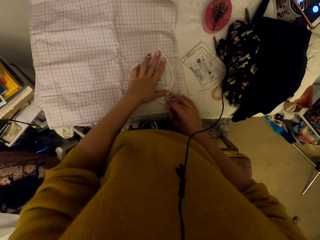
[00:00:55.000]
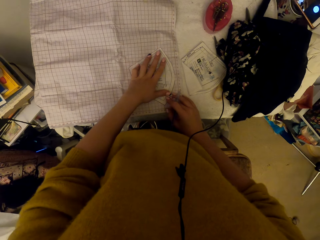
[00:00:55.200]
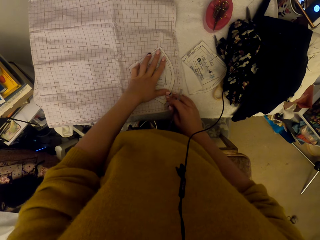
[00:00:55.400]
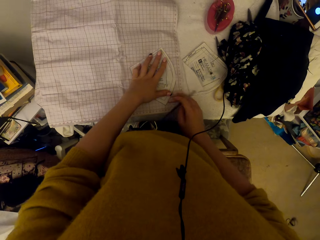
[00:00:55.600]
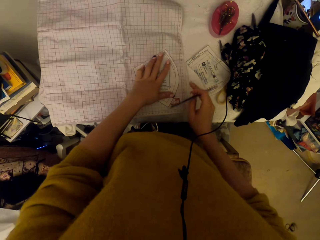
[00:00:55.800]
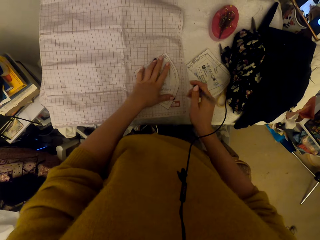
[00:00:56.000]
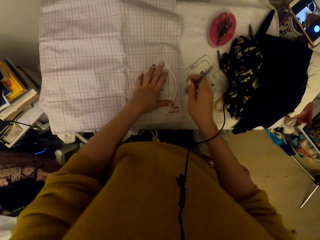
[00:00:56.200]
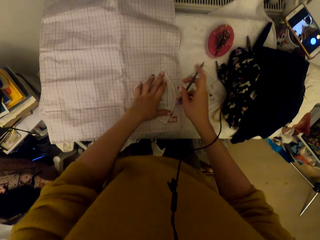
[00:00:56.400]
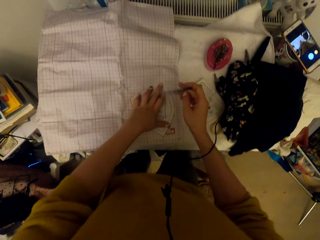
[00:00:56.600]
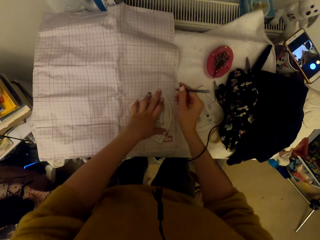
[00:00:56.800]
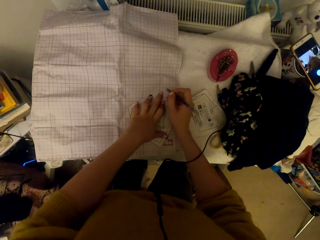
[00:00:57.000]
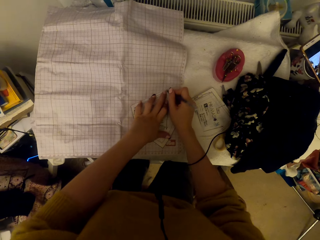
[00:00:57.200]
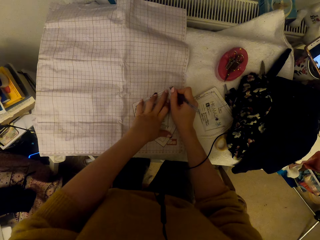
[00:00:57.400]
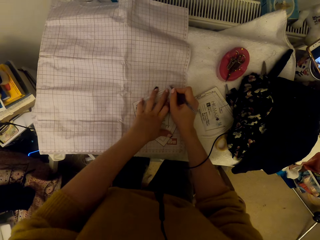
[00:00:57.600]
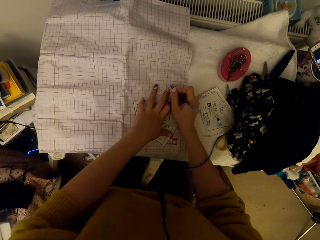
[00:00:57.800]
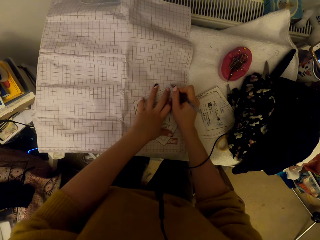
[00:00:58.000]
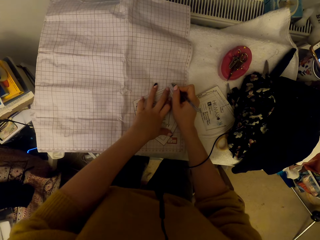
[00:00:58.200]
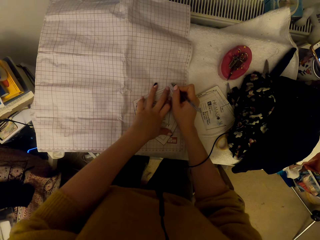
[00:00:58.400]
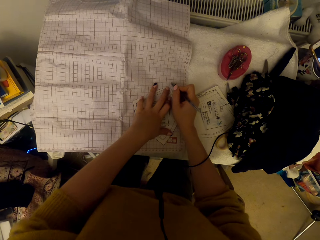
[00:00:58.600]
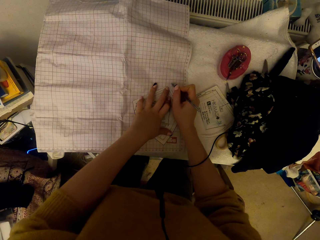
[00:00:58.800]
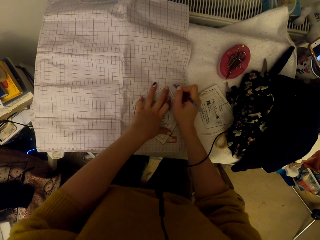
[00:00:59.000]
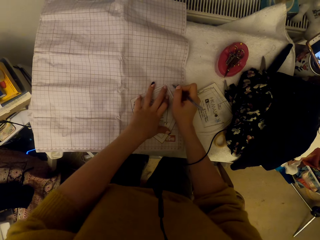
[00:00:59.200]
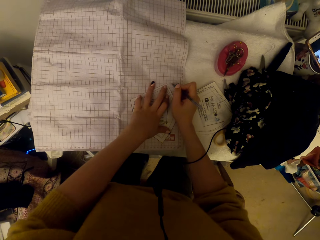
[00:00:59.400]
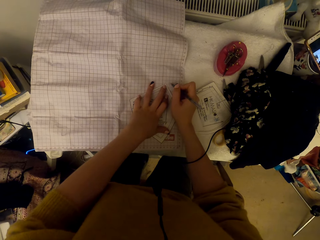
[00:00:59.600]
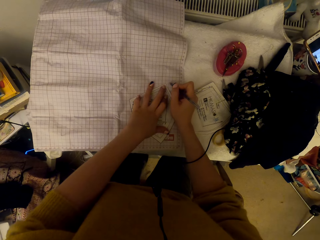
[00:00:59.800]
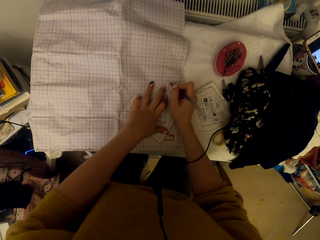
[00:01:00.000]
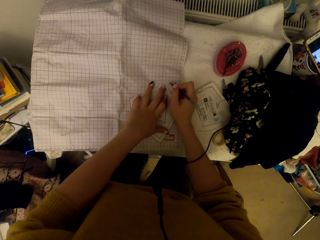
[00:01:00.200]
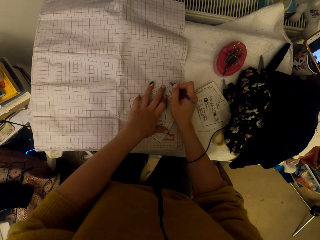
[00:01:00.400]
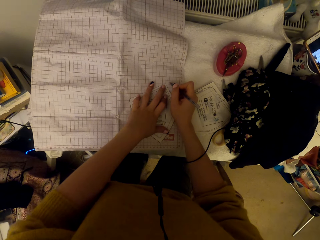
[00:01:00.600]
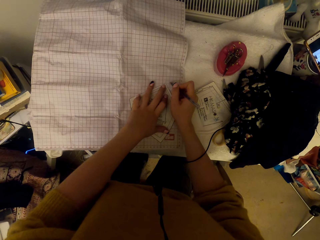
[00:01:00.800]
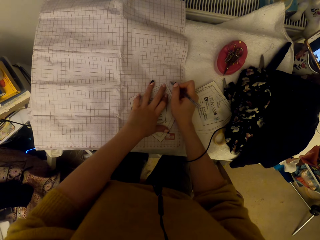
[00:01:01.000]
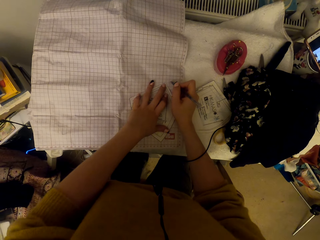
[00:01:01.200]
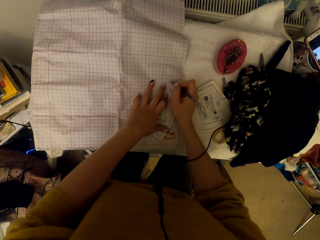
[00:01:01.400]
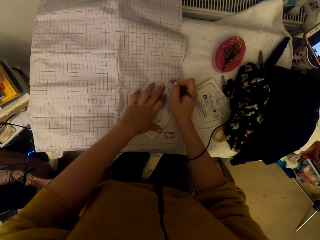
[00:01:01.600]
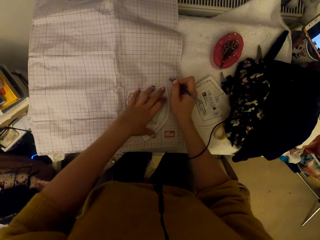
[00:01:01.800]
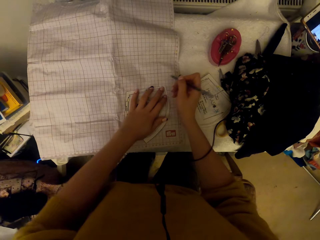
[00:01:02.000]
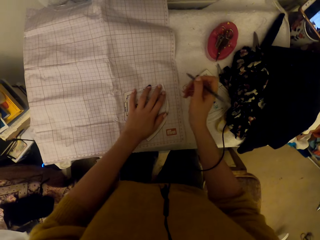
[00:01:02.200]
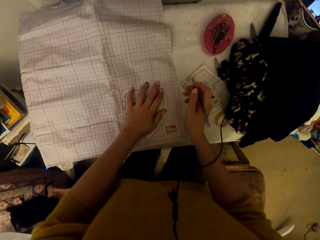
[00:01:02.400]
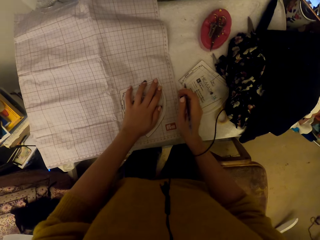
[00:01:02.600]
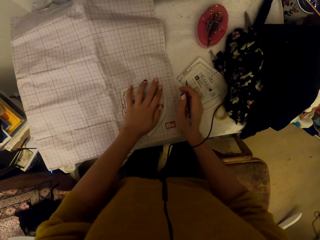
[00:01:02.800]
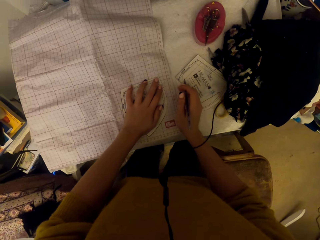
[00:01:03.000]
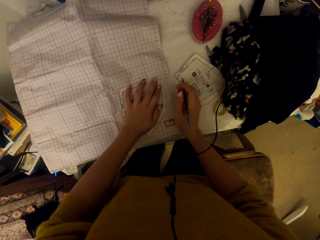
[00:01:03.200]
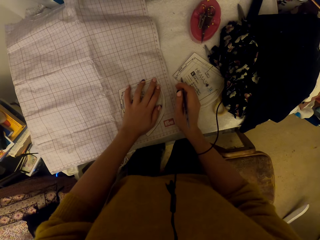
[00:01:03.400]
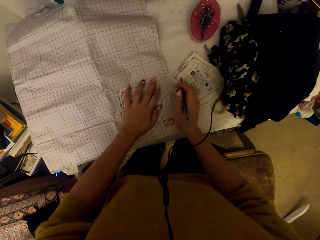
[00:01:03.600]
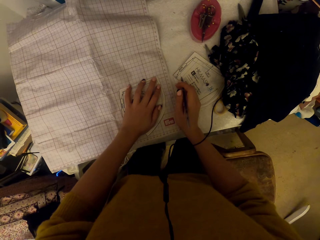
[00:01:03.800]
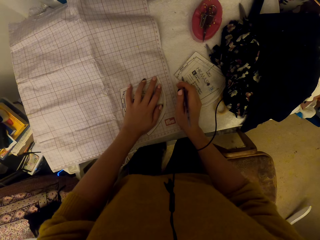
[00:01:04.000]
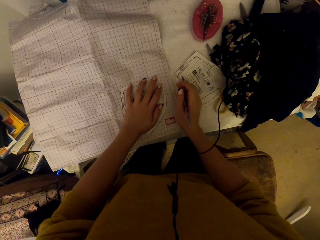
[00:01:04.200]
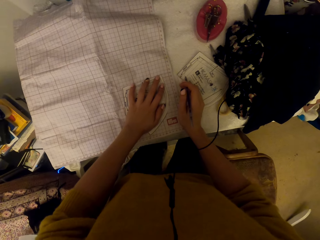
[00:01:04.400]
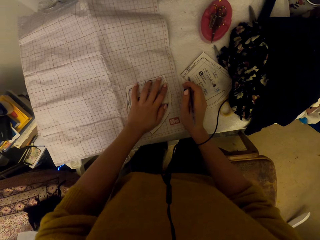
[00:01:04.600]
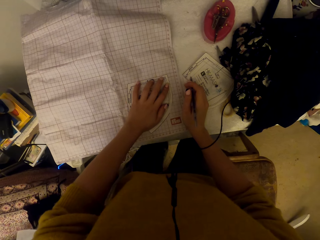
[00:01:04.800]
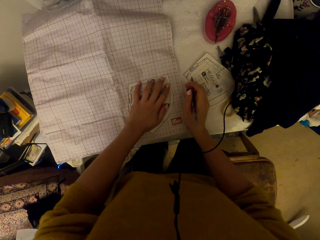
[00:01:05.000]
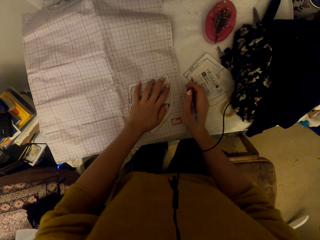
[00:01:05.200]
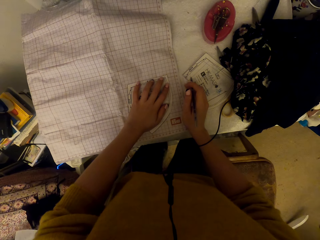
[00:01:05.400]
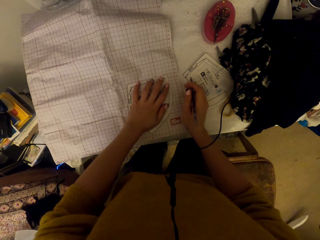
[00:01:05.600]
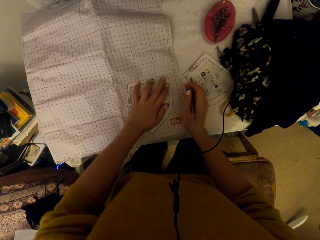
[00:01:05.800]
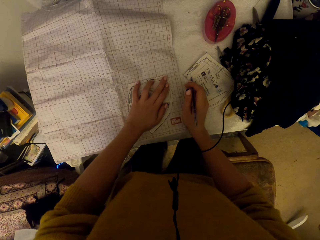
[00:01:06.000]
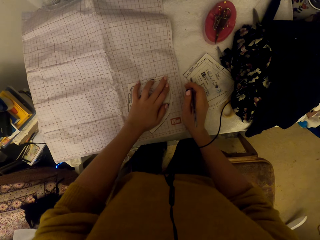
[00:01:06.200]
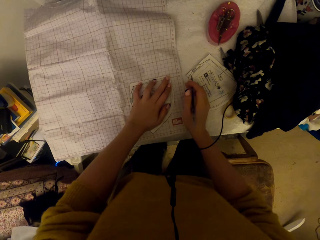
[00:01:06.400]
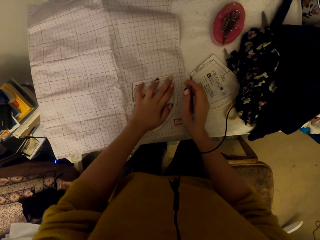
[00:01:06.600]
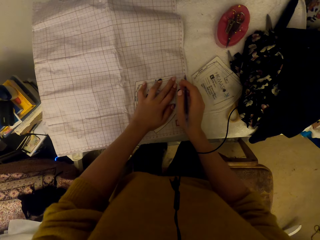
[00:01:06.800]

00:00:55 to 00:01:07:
The camera wearer adjusts the pen in the hand. They mark on the graph paper using the pen. They adjust the paper cut piece.

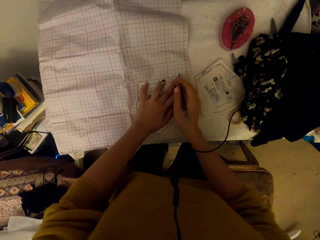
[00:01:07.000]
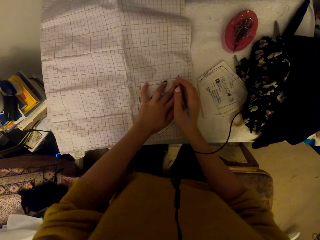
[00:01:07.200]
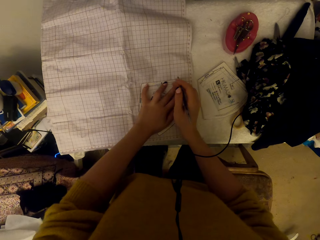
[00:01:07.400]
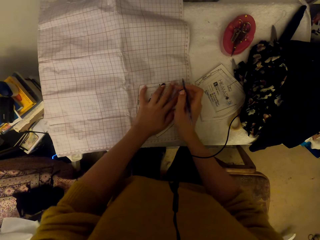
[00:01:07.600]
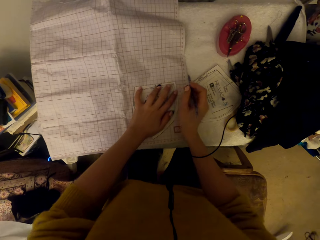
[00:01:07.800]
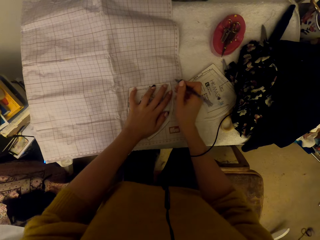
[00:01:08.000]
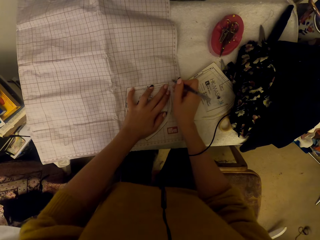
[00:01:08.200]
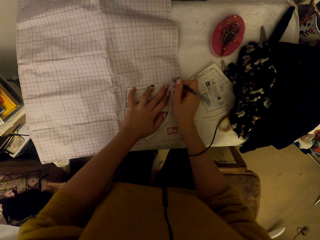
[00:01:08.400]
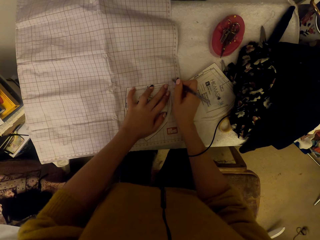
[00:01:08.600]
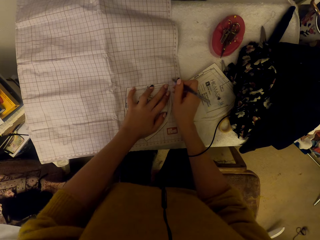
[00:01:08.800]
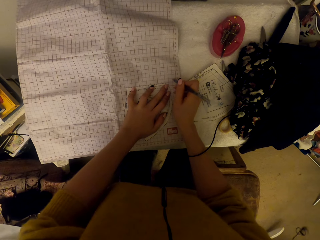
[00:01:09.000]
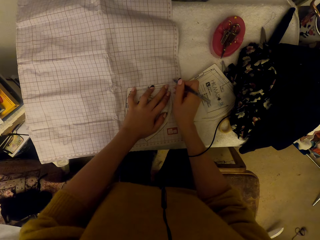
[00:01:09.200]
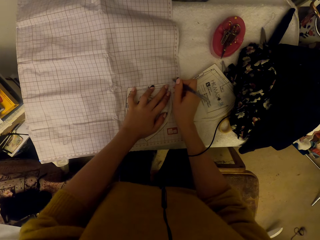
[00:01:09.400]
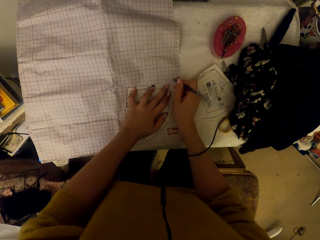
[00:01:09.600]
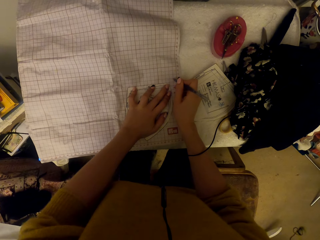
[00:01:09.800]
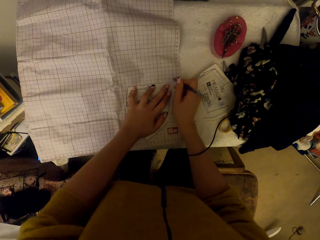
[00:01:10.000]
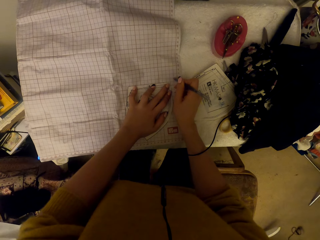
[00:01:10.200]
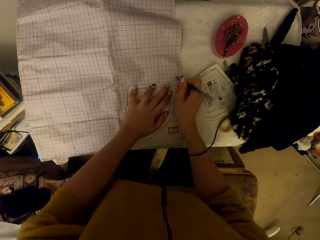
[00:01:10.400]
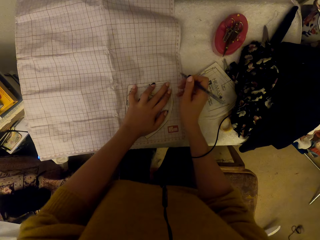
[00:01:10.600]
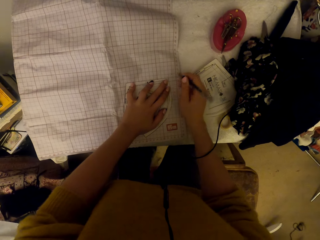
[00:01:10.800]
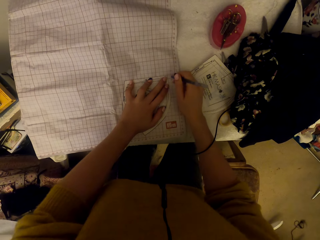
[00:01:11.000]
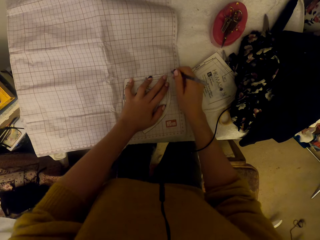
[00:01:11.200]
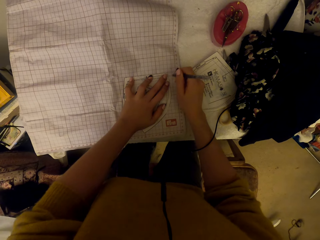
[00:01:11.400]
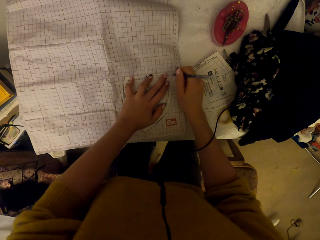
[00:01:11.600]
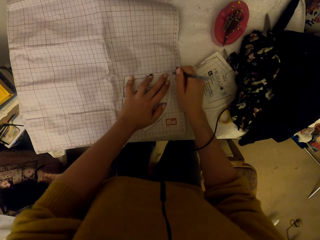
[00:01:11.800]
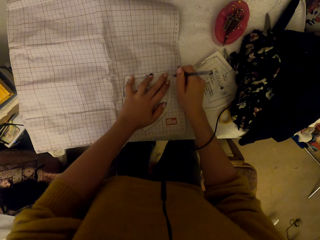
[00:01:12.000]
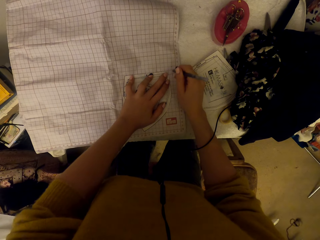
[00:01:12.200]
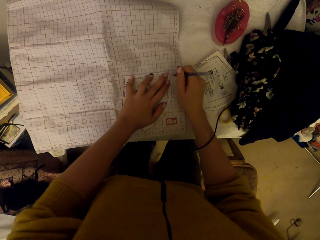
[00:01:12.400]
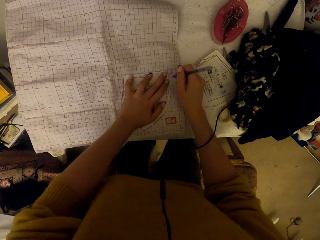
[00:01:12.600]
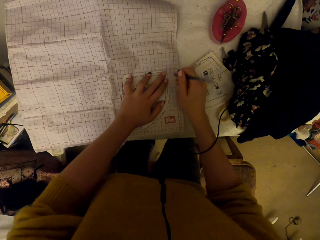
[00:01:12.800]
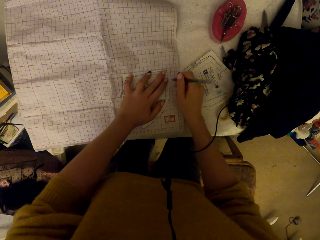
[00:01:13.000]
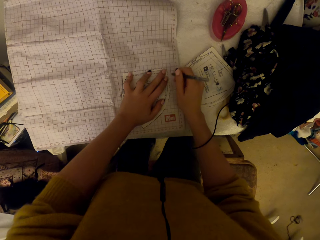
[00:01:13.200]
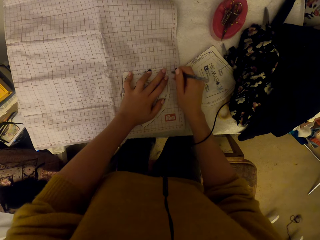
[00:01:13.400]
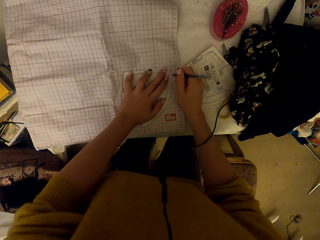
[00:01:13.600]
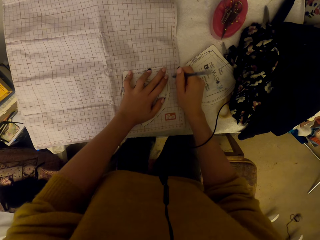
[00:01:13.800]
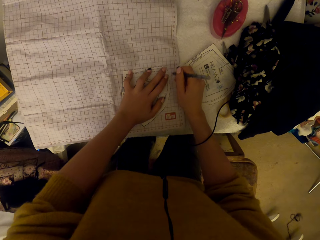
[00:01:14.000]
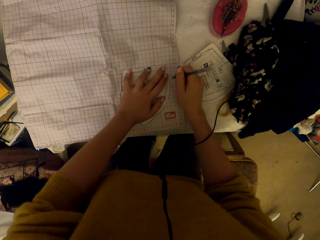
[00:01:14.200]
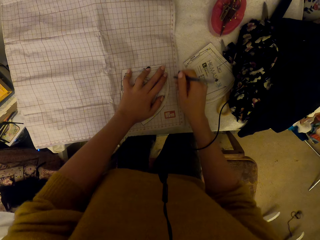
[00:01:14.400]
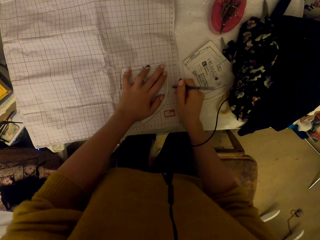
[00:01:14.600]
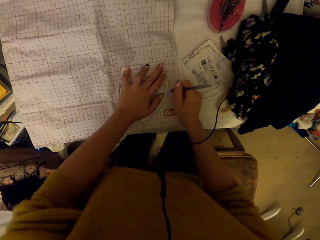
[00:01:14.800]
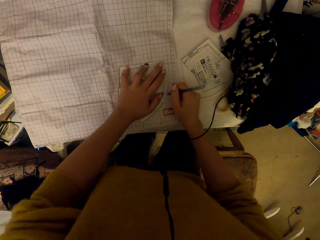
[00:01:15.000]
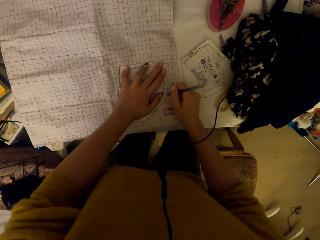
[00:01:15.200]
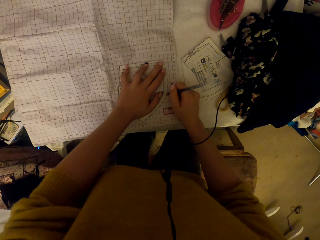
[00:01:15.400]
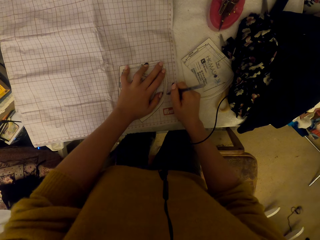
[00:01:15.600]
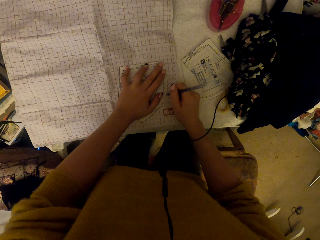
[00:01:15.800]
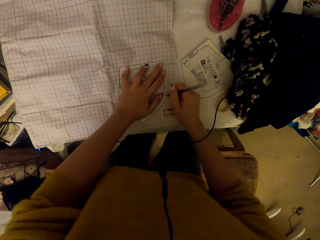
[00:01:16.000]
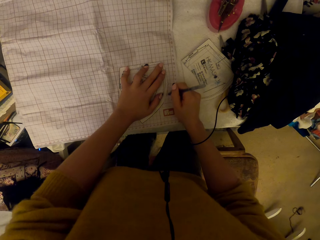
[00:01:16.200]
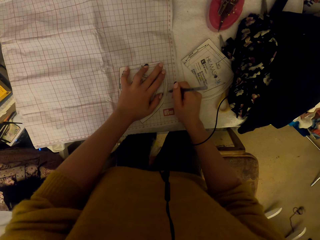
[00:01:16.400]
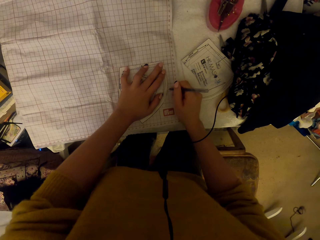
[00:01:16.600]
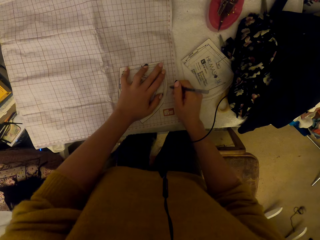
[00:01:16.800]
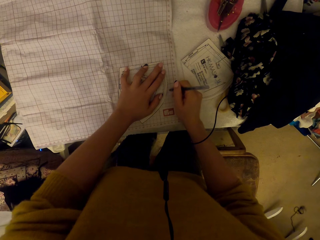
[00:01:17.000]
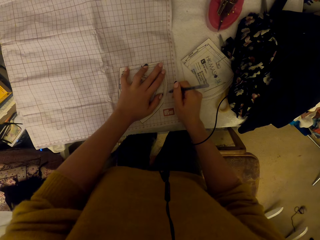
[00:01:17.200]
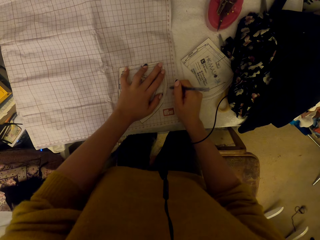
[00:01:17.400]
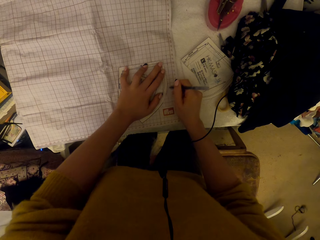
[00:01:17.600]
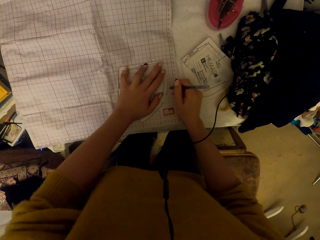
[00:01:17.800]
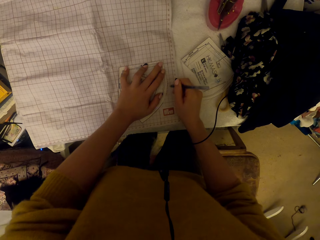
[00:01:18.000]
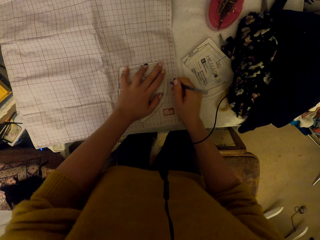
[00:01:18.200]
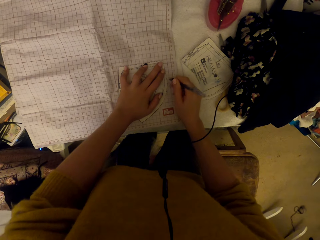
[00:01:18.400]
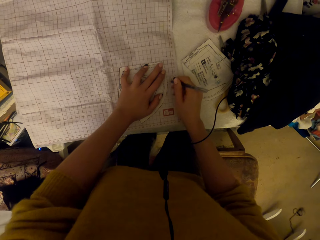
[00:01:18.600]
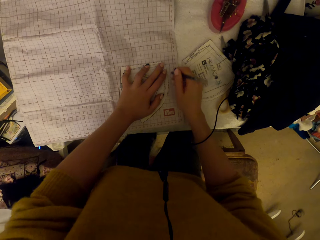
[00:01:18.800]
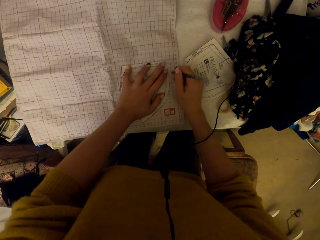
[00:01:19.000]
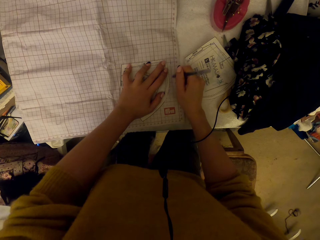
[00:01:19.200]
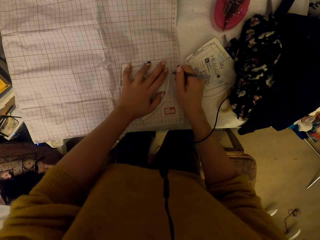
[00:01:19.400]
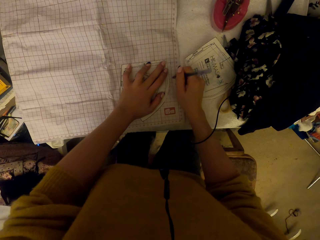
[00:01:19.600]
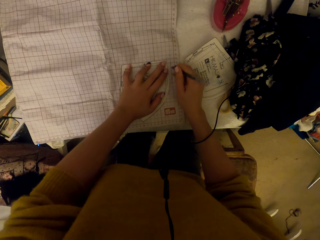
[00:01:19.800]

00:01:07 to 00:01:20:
The camera wearer marks on the graph paper using the pen.
